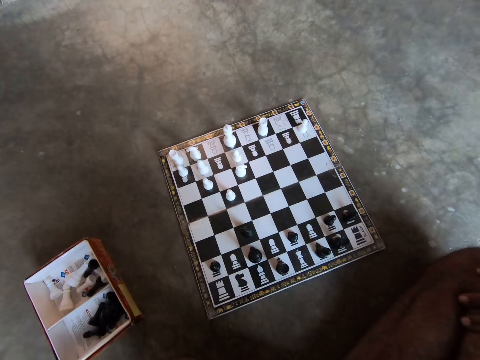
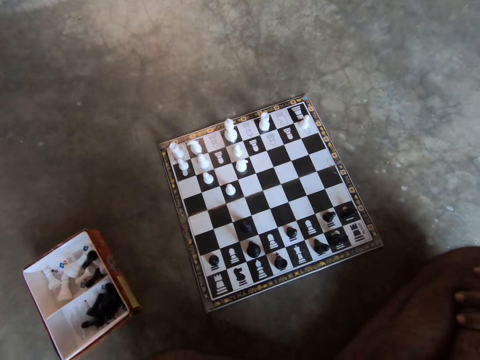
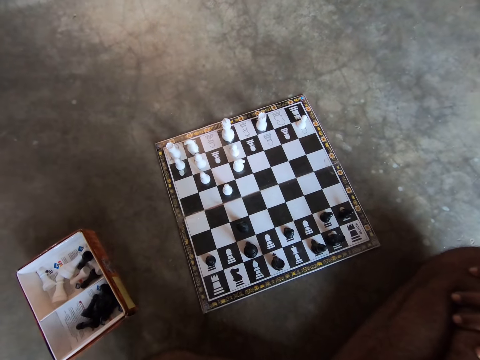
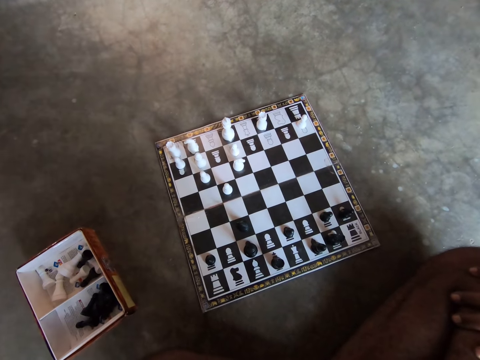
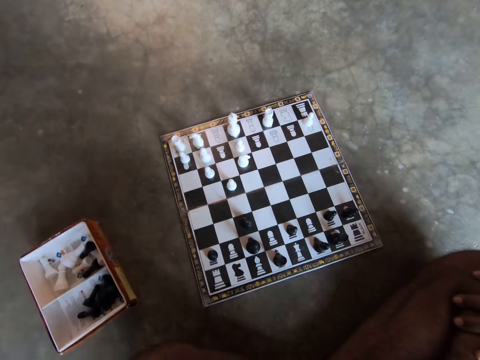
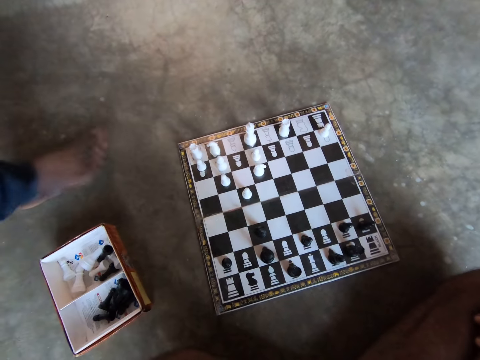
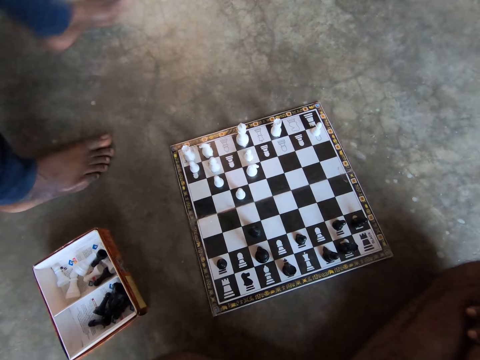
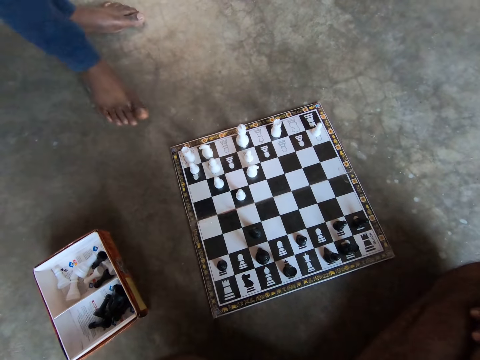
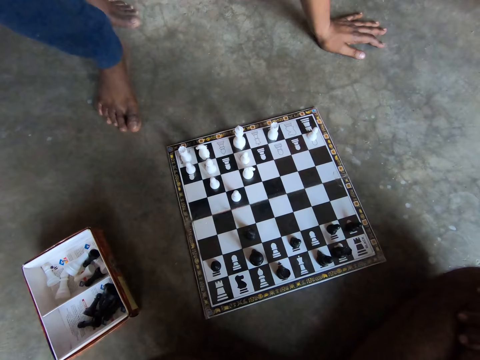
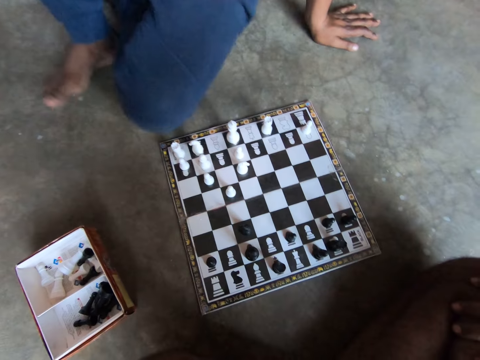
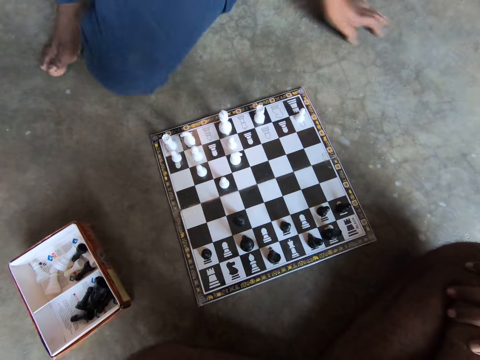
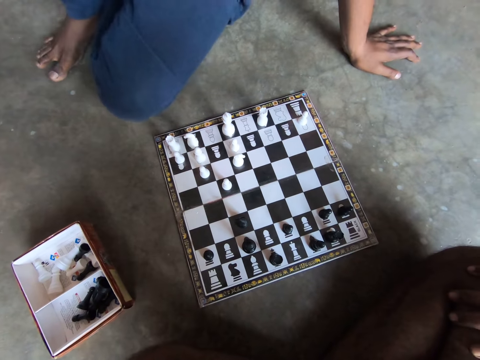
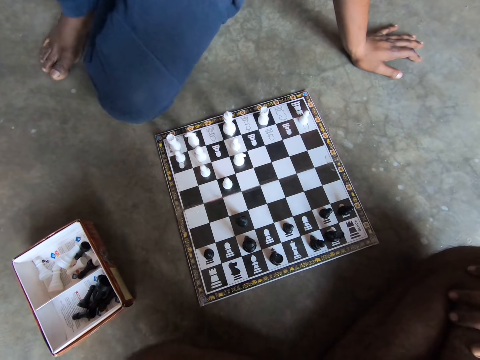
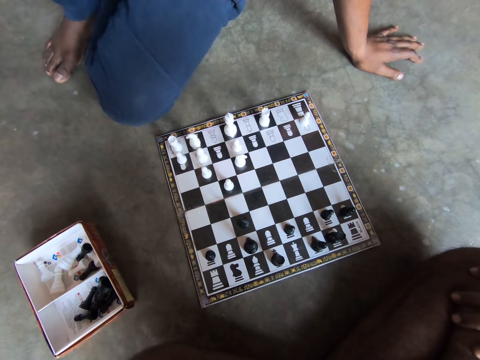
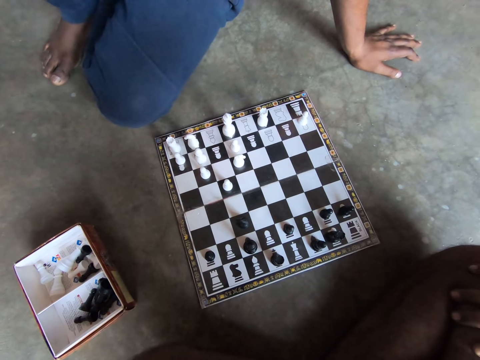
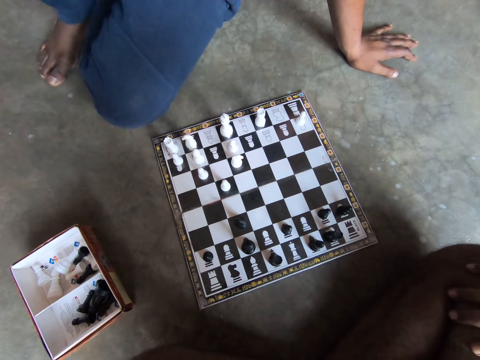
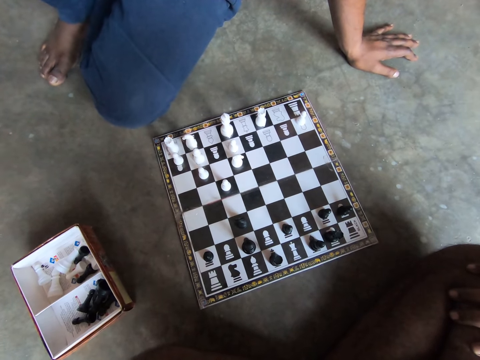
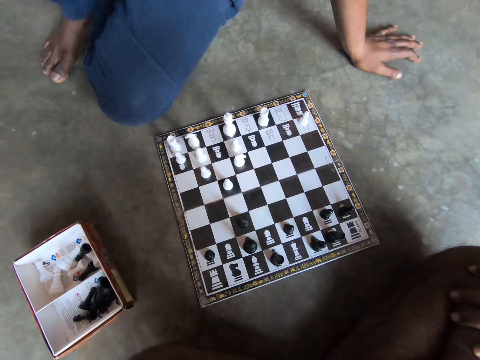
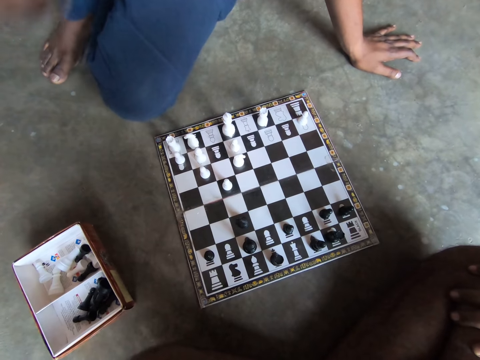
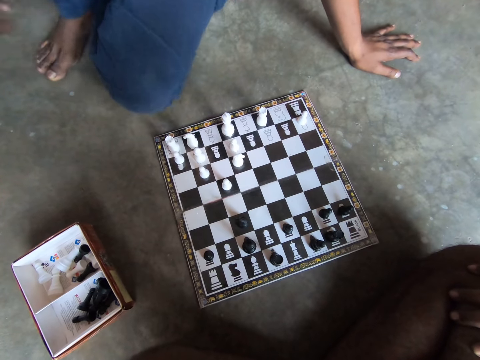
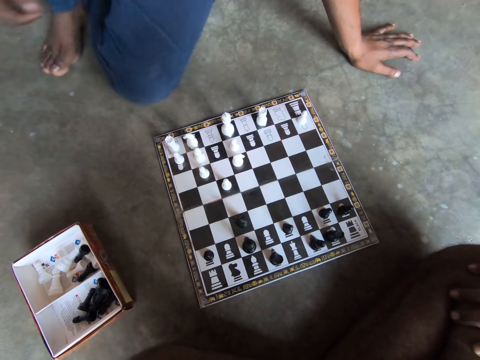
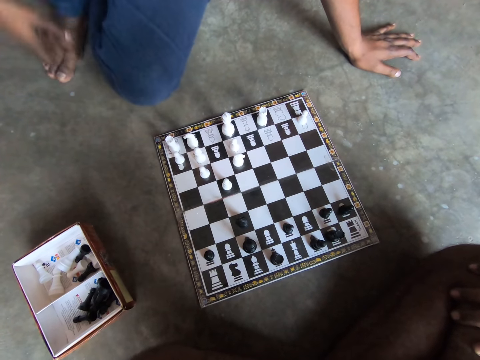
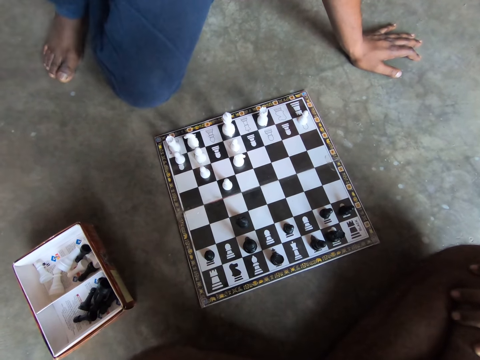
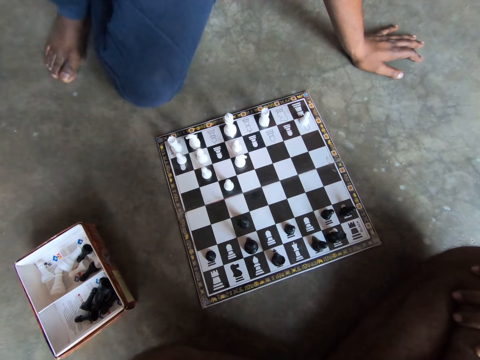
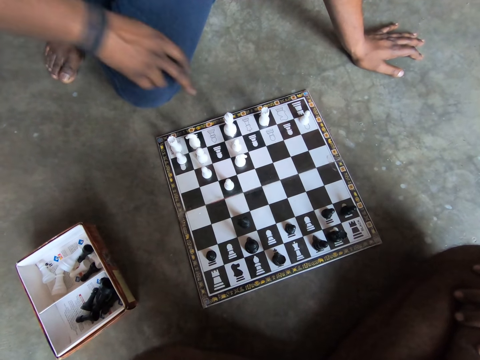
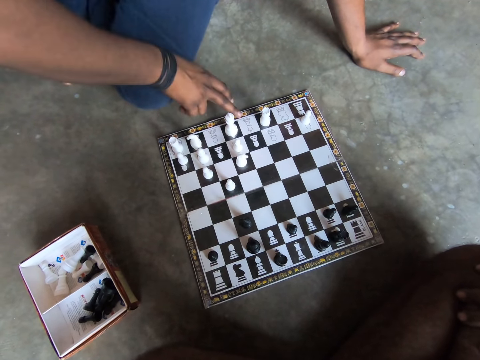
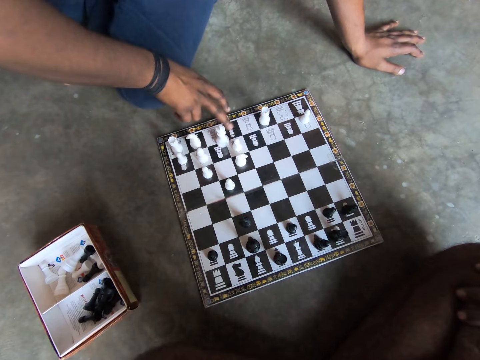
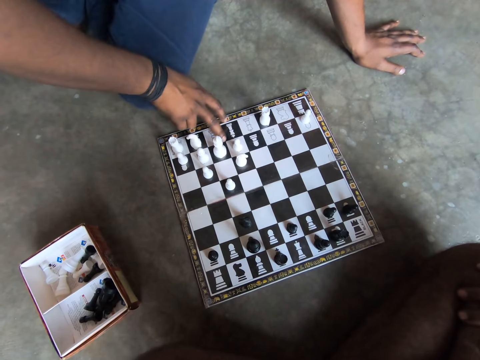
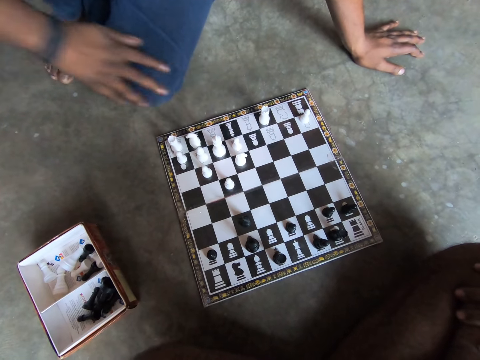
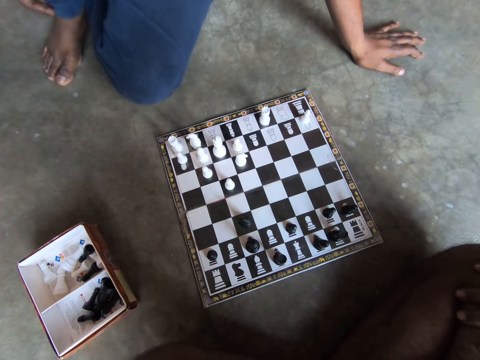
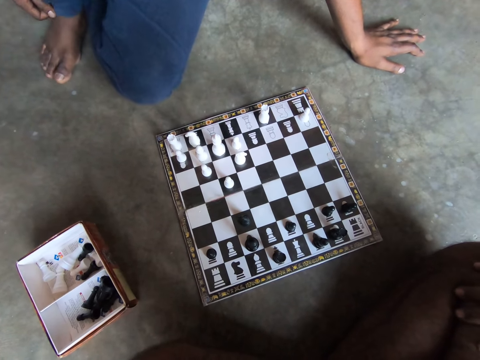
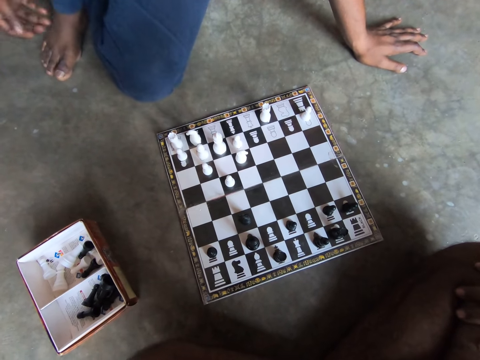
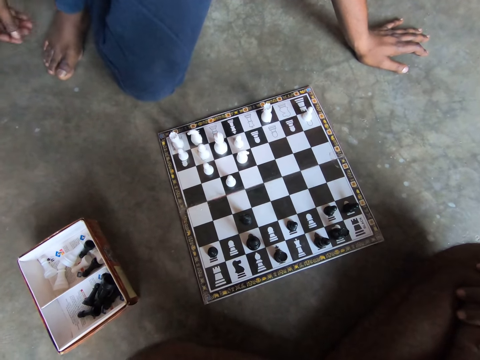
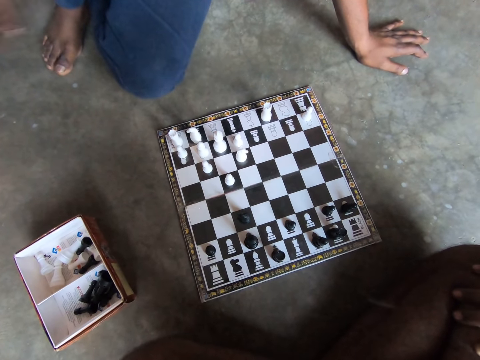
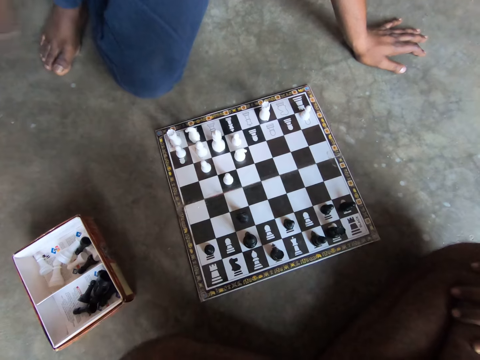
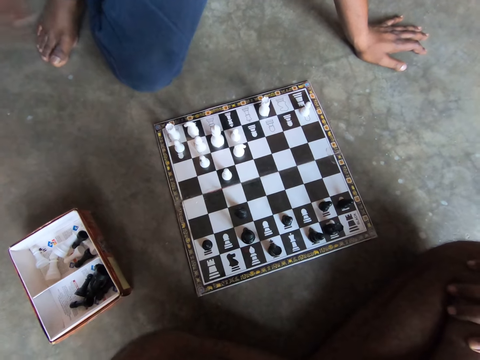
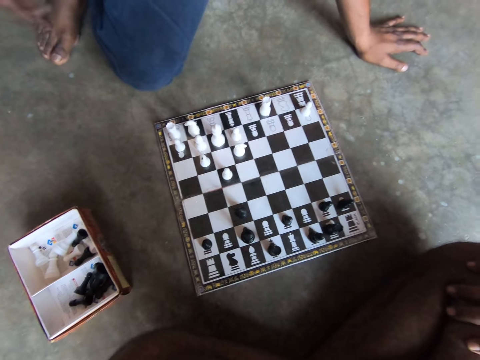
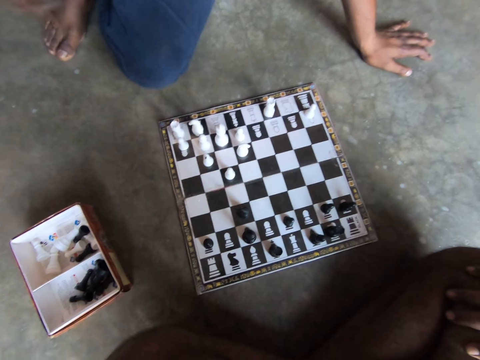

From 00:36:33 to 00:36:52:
A man walks beside the chess board. The man puts his hand on the floor. The man sits beside the chess board. The man puts his hand on his leg and lifts his hand. The man touches the chess piece. The man moves the chess piece on the board. The man lifts his hand. The man puts his hand on his leg. The man taps his hand with his fingers.

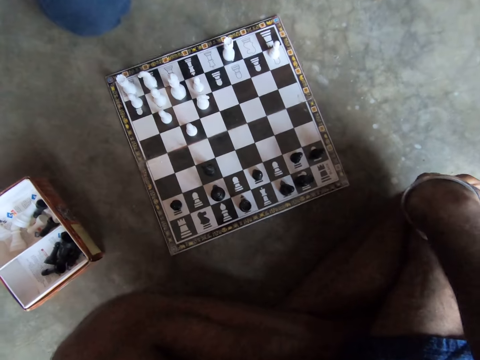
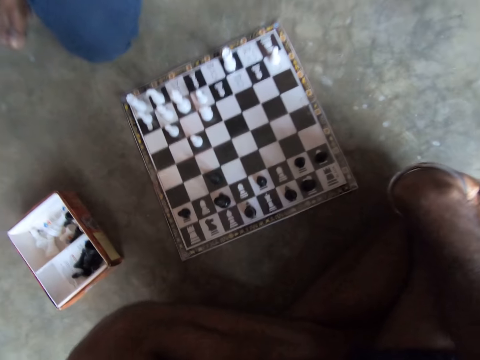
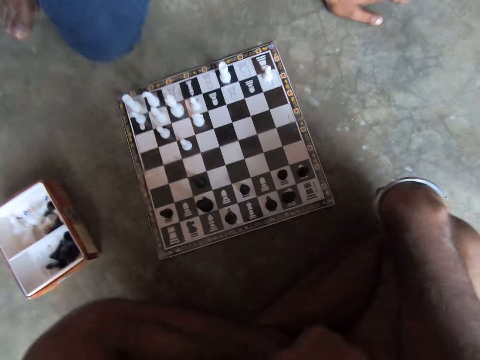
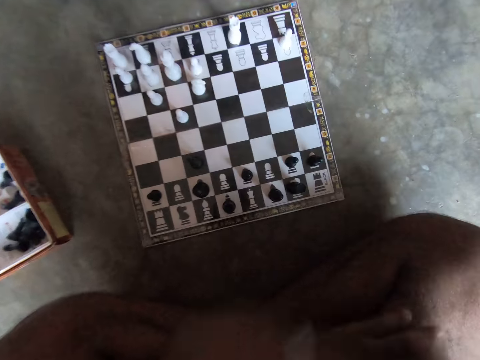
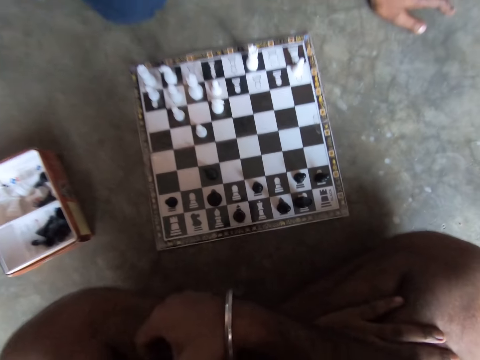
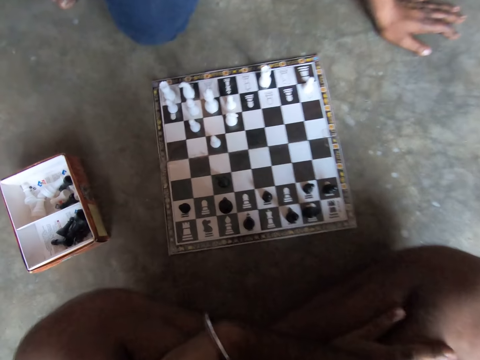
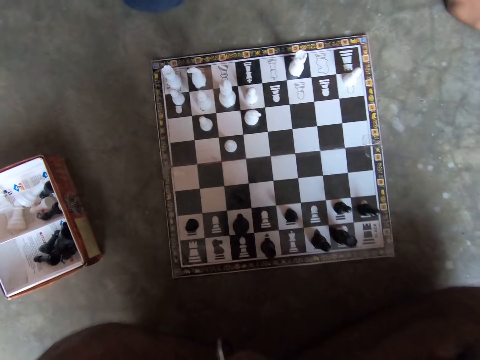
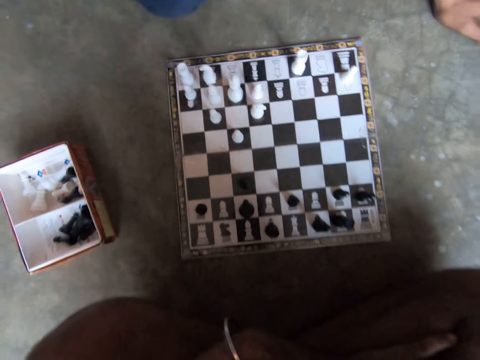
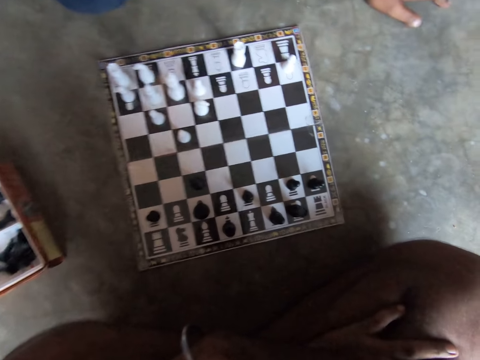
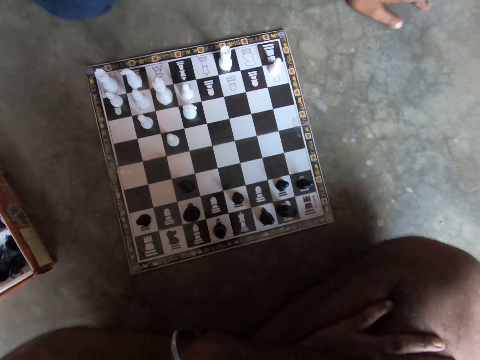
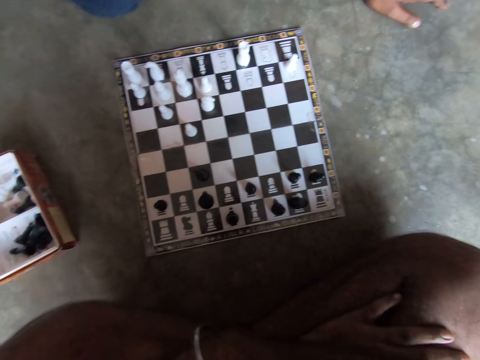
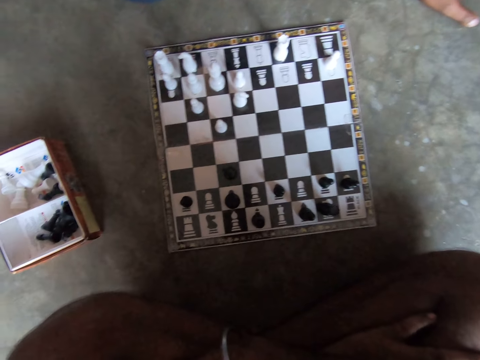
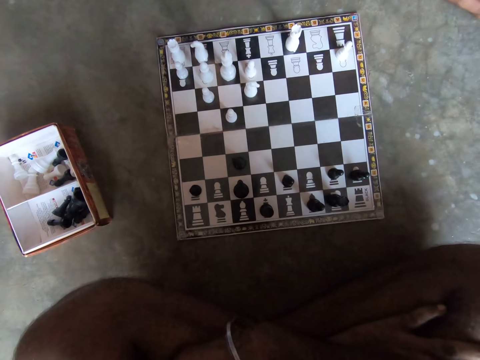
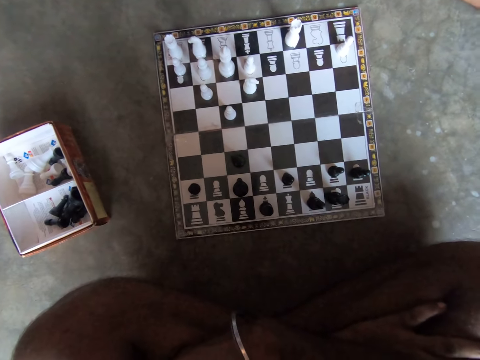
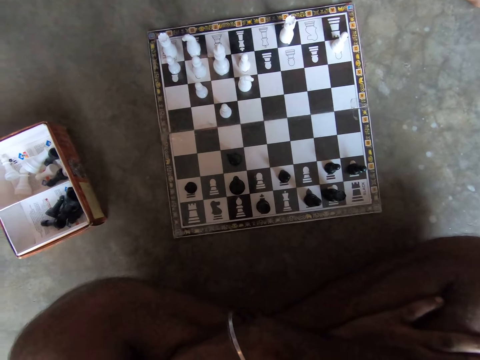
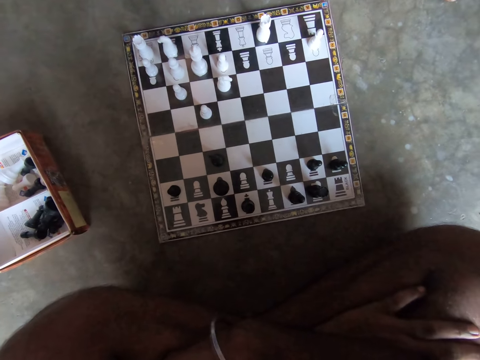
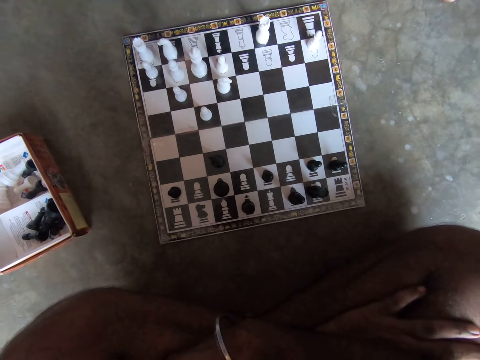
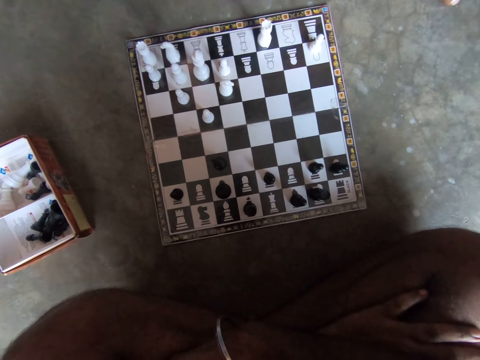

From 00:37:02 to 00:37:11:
The camera wearer folds his hands. He adjusts his hands.
